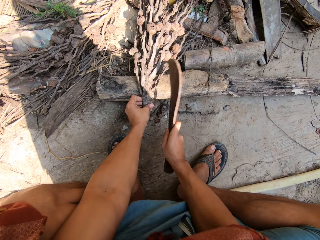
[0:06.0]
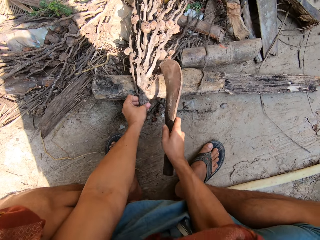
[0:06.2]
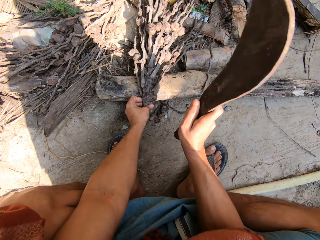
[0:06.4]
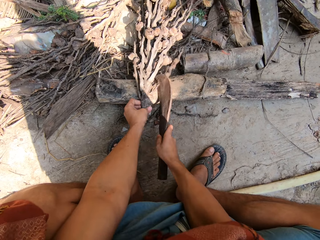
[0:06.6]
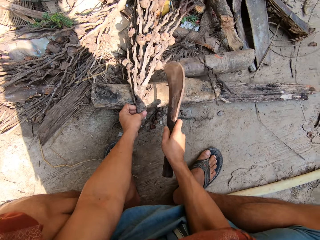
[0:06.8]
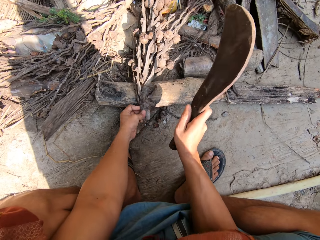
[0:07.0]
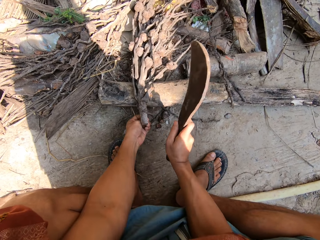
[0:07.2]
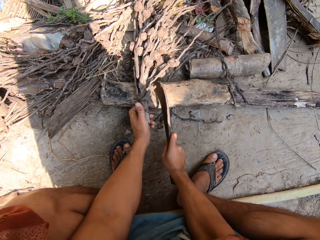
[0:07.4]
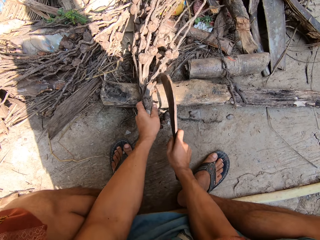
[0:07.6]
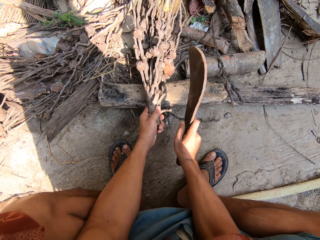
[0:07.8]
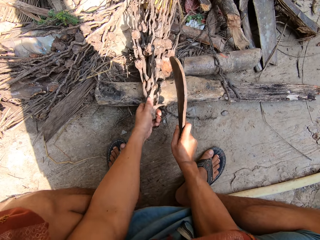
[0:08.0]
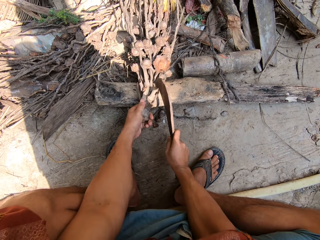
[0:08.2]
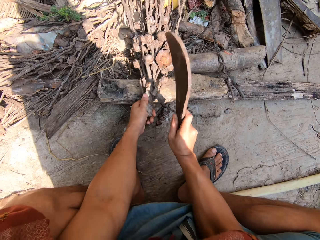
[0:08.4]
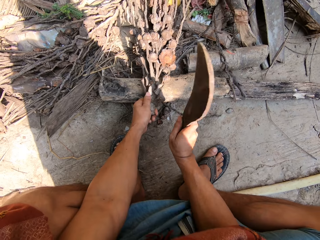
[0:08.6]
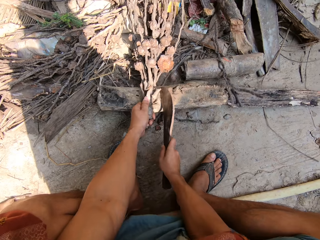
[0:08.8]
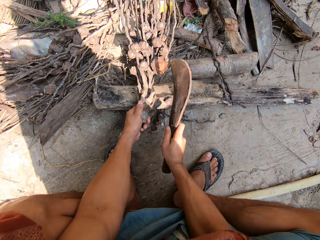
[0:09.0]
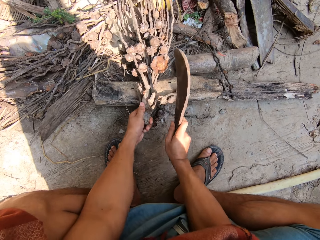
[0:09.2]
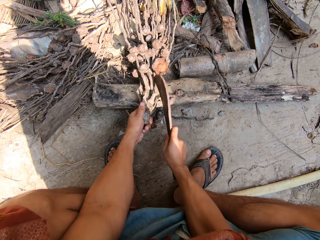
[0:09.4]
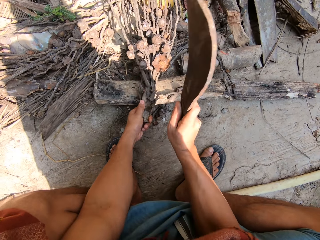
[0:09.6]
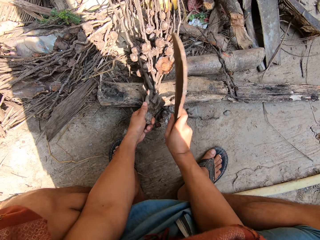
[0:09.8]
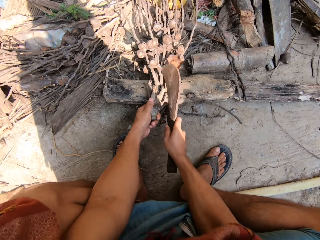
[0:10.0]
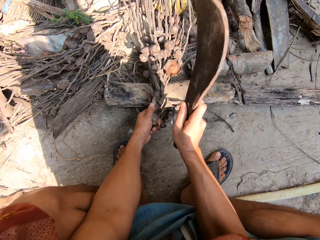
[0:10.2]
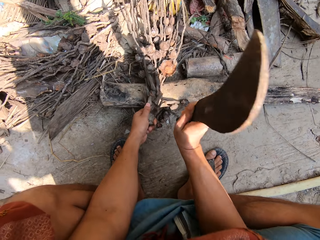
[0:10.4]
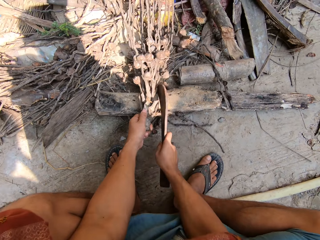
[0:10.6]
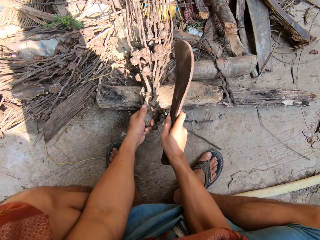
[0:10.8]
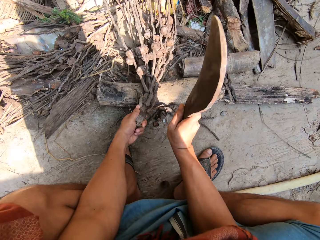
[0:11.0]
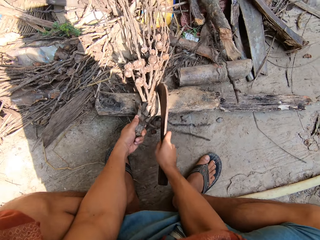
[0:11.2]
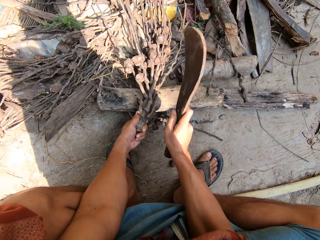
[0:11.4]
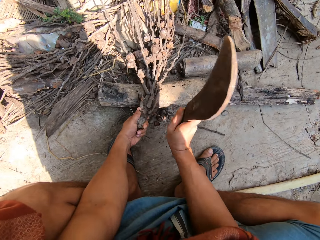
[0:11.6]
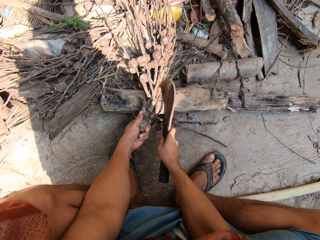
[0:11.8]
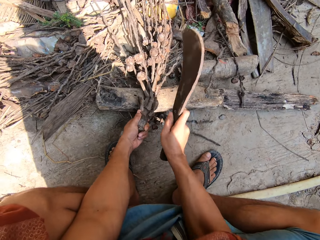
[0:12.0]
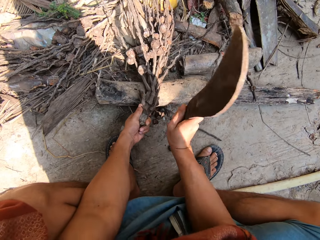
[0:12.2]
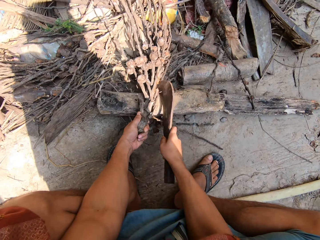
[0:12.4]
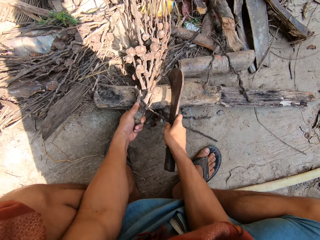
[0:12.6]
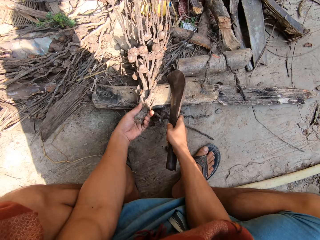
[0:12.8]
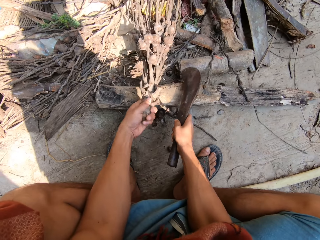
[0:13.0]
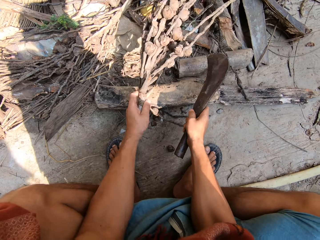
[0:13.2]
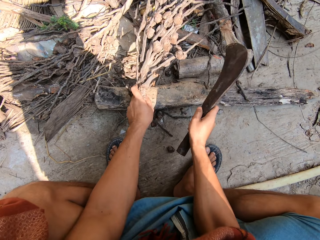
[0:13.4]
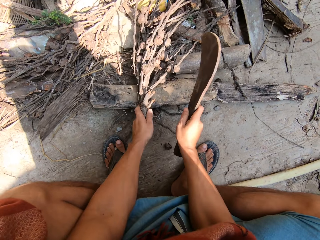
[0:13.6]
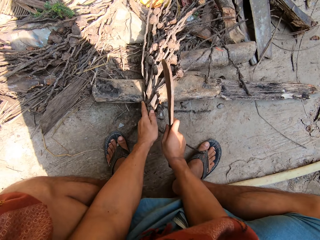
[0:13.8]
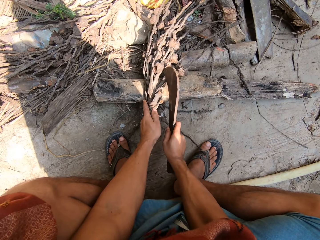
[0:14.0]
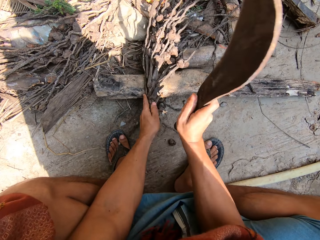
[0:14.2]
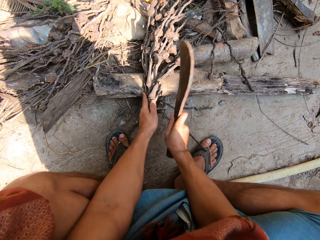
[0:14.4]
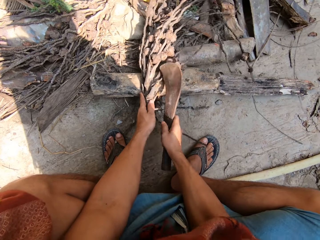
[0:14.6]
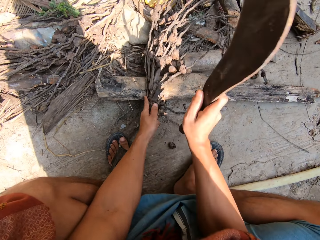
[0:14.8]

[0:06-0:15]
The camera wearer turns the wood. They cut the wood. They turn the wood.

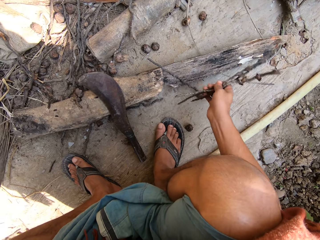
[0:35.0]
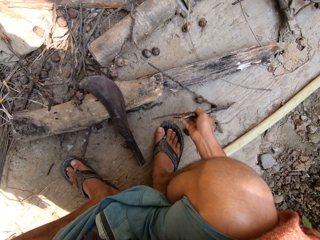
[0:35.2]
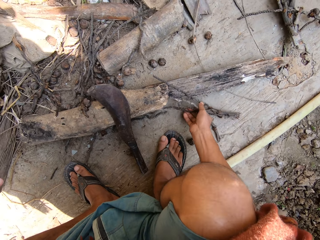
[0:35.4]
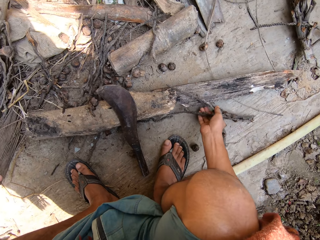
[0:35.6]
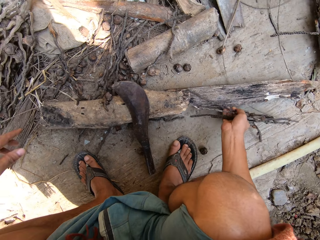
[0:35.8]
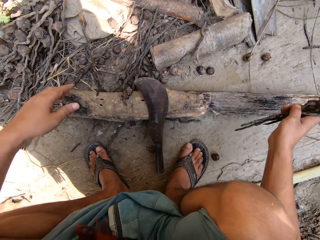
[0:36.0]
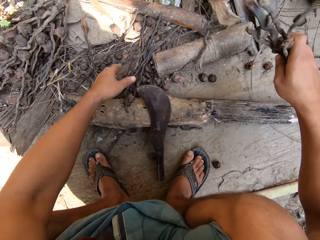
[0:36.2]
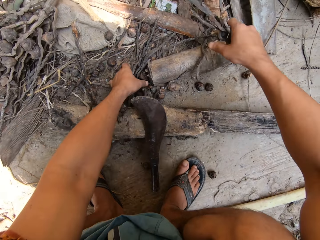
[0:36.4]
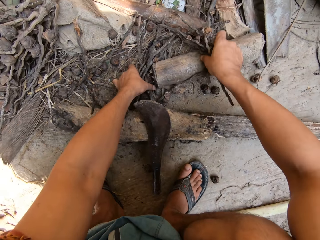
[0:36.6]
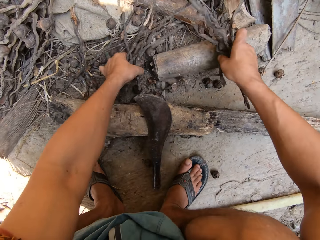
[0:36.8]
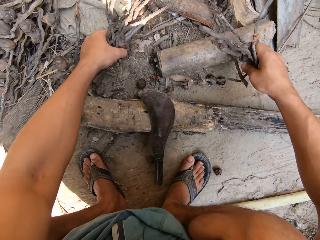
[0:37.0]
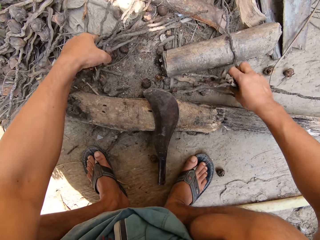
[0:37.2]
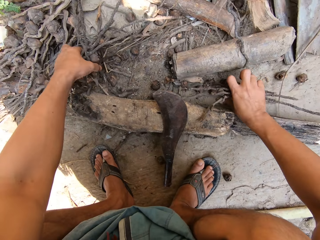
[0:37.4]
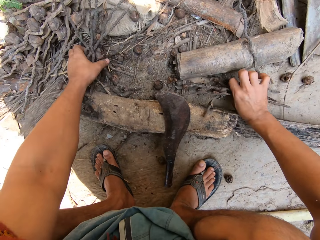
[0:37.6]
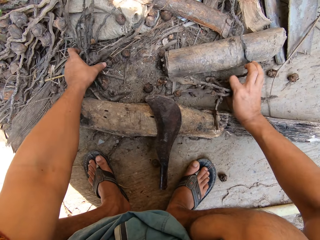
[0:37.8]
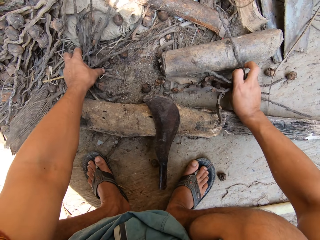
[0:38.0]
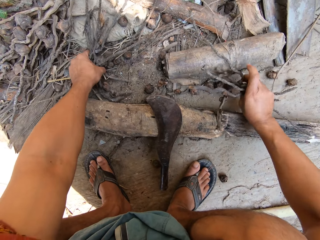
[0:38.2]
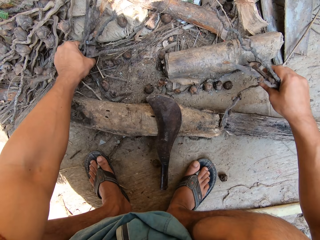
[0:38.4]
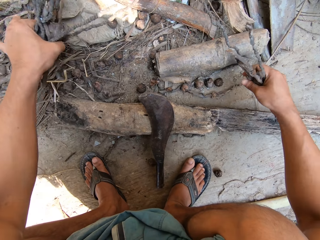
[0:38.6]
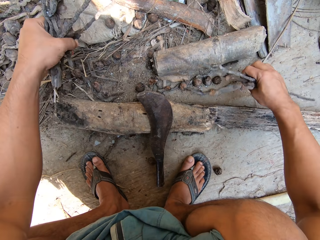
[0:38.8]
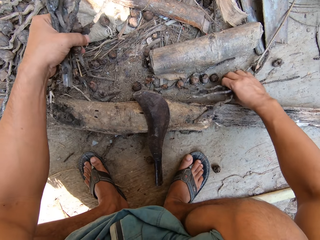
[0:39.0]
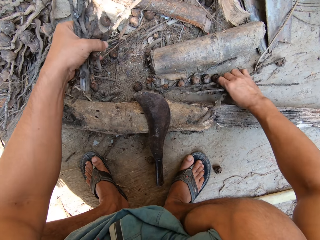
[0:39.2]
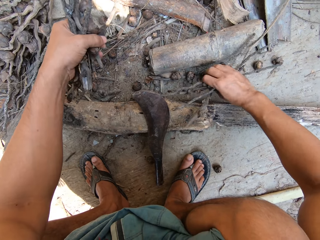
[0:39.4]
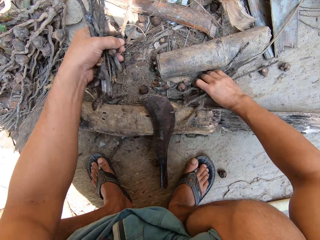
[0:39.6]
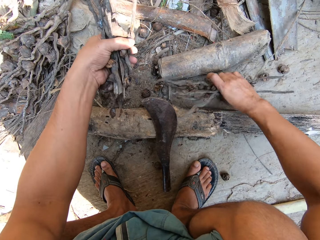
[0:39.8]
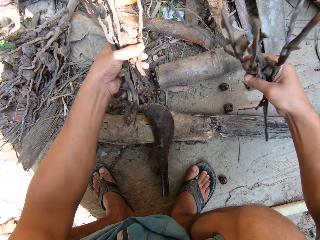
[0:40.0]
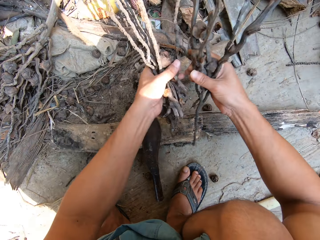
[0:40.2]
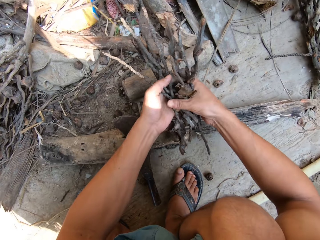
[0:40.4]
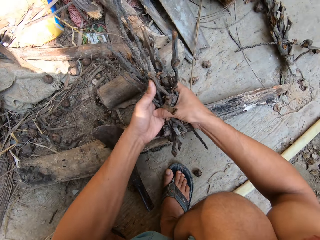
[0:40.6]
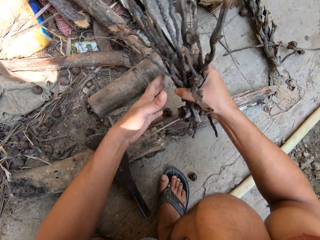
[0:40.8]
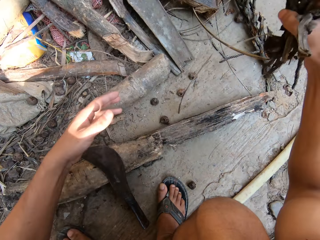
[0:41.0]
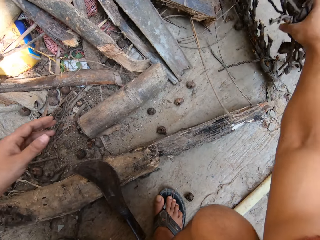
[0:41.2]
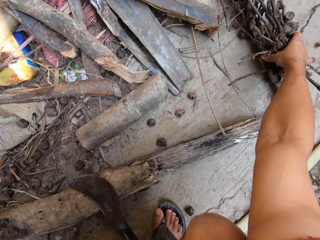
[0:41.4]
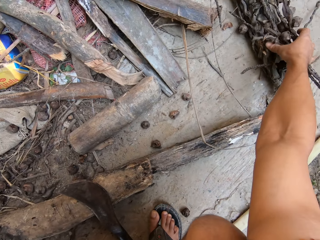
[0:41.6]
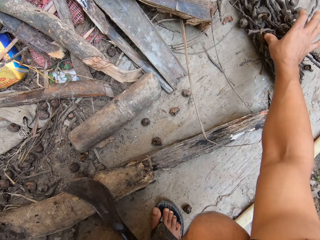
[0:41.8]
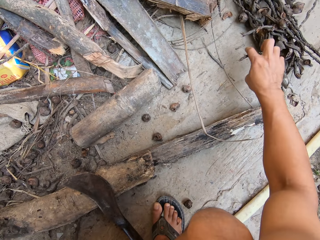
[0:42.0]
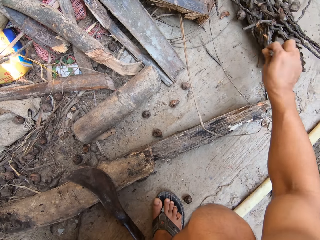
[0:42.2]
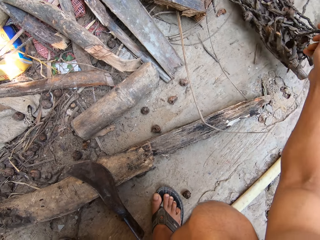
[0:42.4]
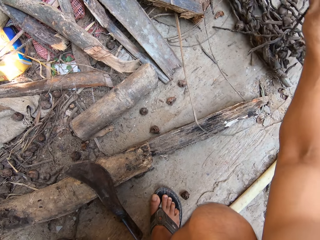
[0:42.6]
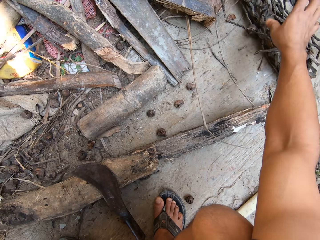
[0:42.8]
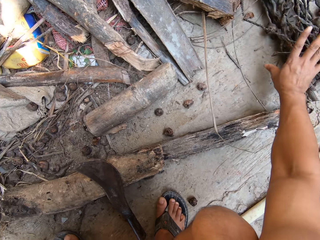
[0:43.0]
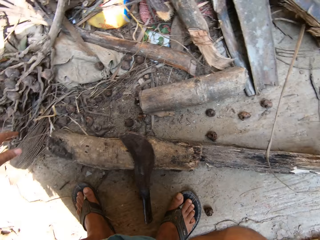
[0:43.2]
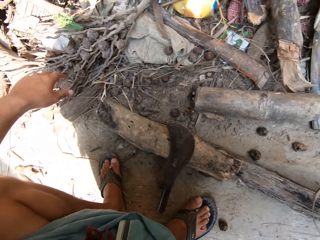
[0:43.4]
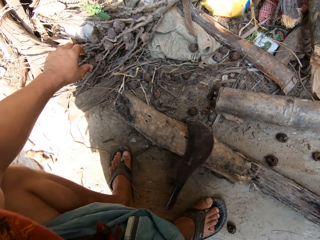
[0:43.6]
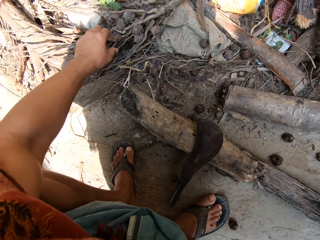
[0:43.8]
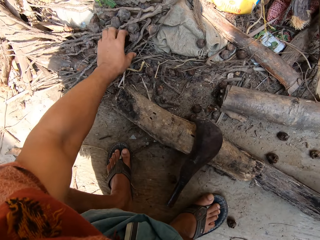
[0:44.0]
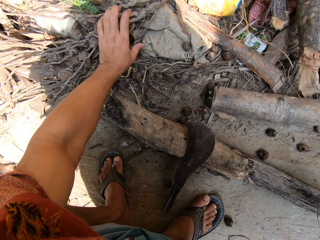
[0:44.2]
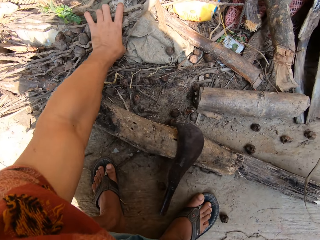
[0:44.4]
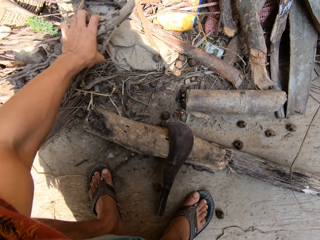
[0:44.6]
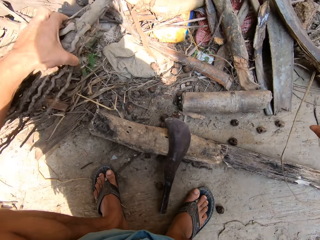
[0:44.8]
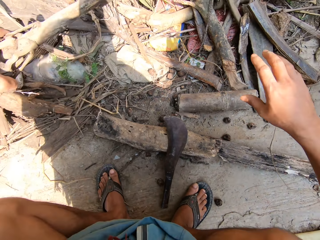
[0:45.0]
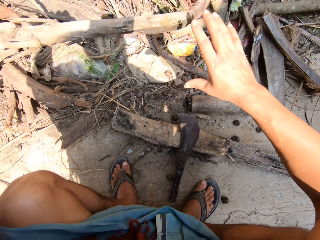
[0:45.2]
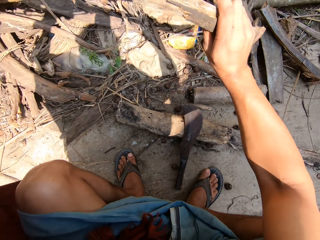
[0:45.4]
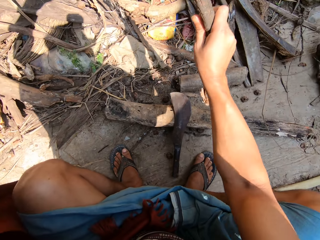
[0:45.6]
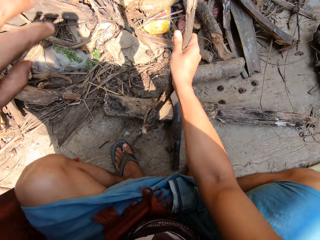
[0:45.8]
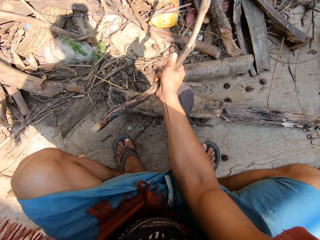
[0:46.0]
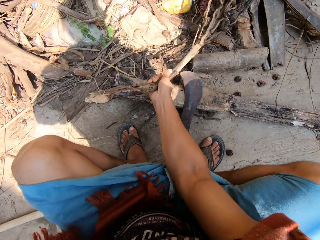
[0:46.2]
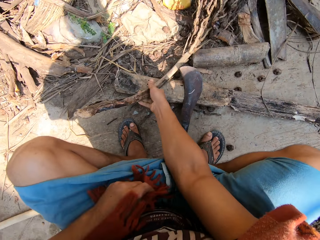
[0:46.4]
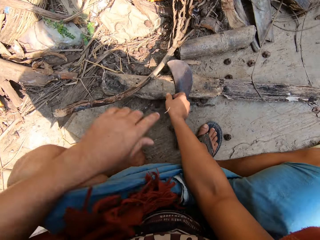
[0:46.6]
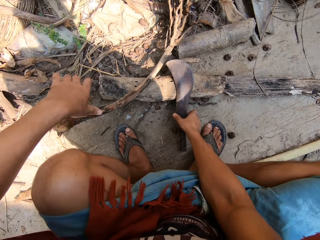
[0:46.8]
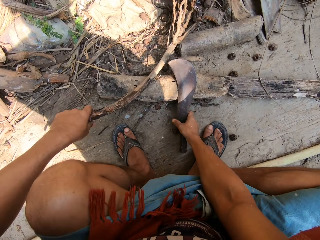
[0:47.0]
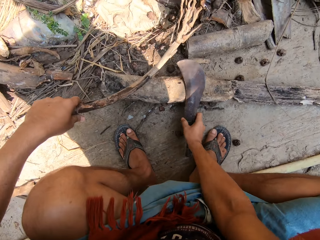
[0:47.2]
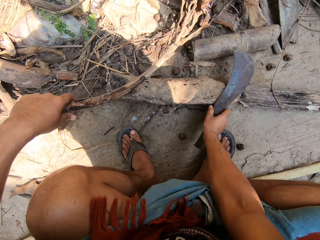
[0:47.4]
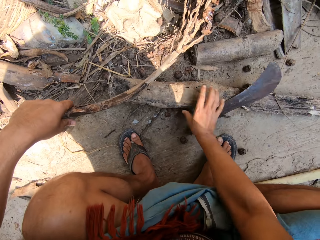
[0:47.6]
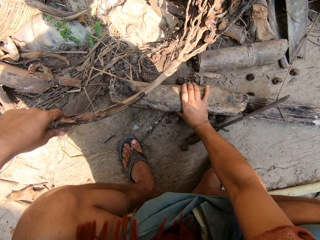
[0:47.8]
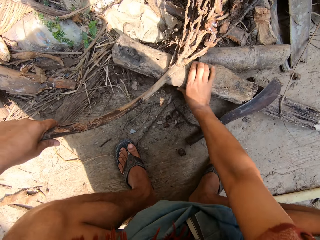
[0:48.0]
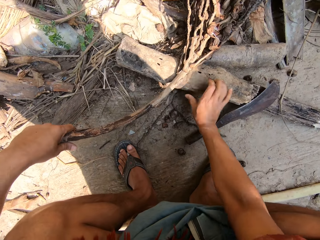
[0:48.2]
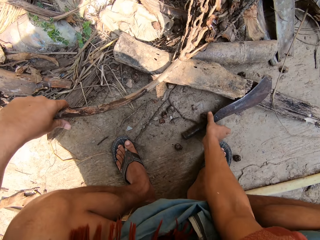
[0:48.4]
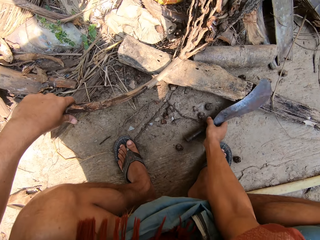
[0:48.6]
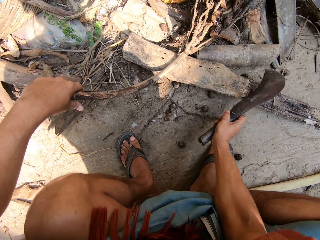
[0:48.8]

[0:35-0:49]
The camera wearer picks up the cut palm fruits with his hands. He puts the palm fruits on the floor with his right hand. He puts the cut palm fruits on the floor with his right hand. He picks up a second palm fruit branch or wood on the floor with his left hand. He passes the second palm fruit branch to his right hand. He puts the wood down. He holds the second palm fruit branch with his left hand. He adjusts the bill hook on the floor with his right hand. He adjusts a log of wood on the floor with his right hand. He picks up the bill hook on the floor with his right hand.
